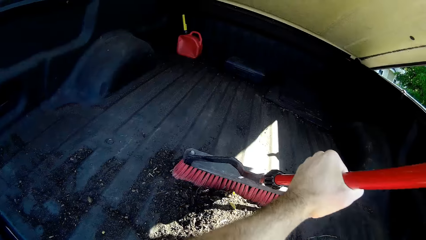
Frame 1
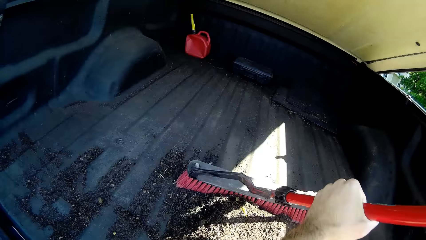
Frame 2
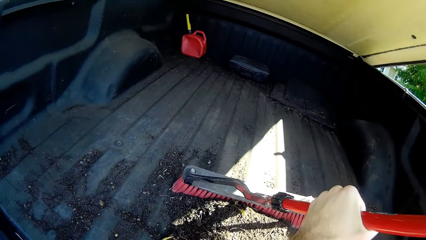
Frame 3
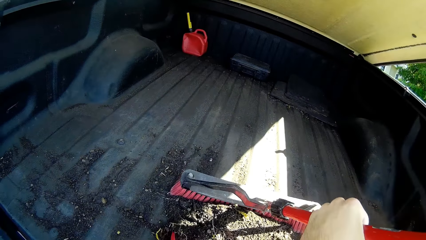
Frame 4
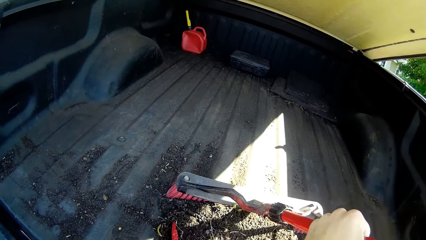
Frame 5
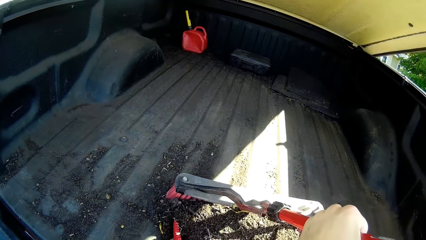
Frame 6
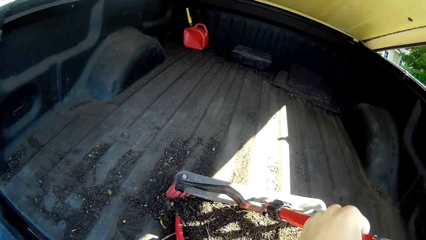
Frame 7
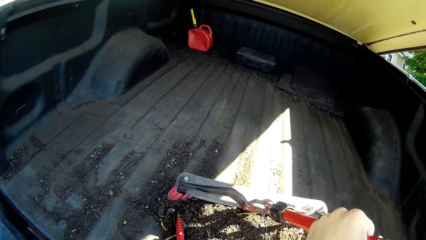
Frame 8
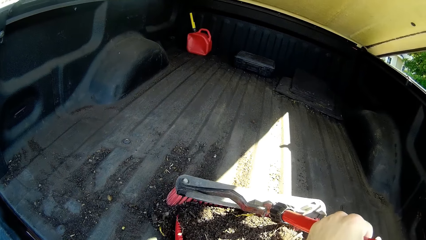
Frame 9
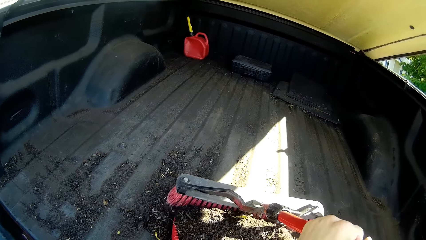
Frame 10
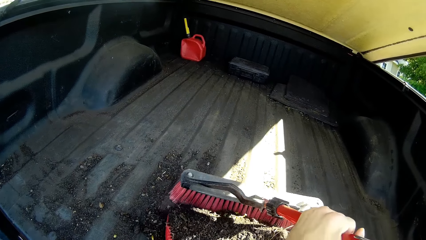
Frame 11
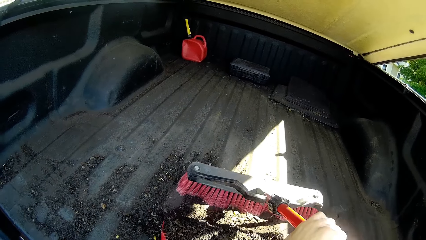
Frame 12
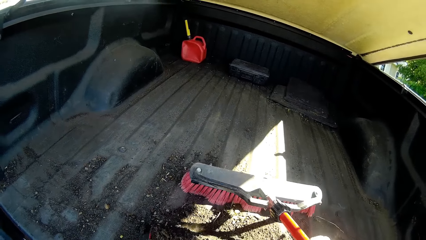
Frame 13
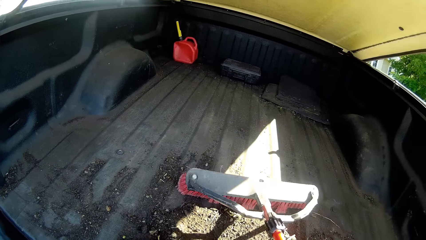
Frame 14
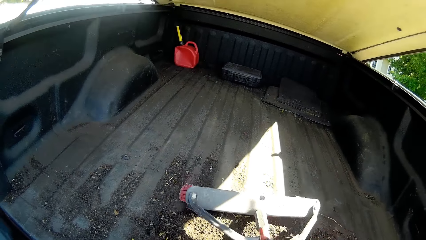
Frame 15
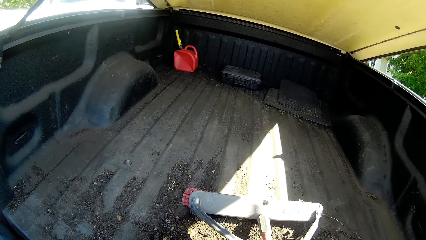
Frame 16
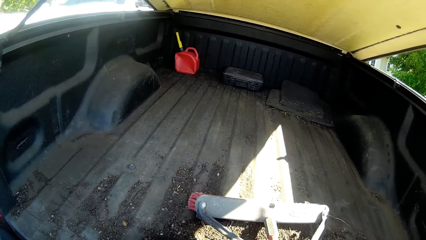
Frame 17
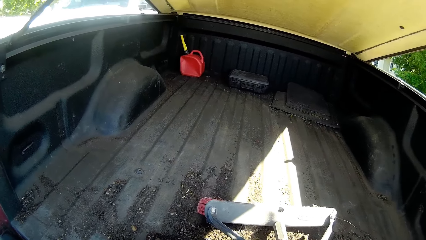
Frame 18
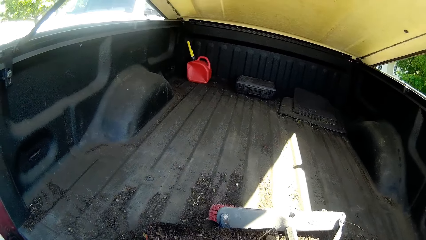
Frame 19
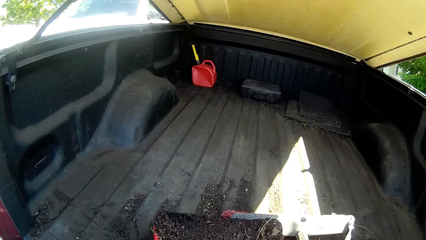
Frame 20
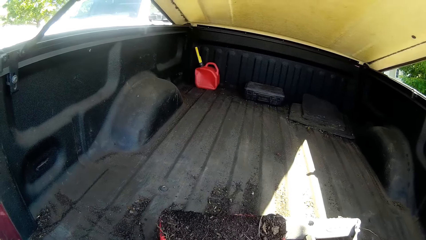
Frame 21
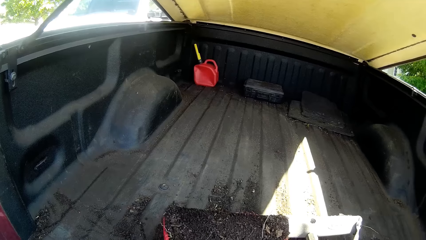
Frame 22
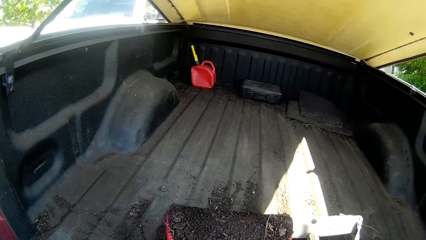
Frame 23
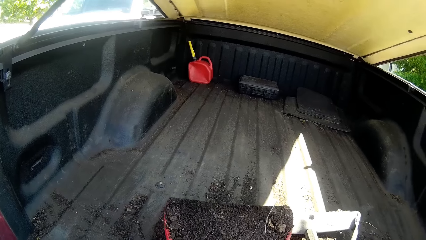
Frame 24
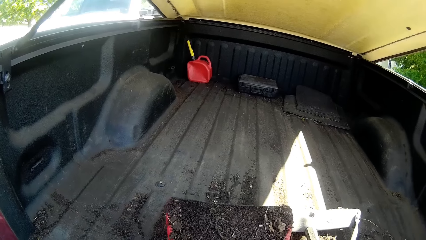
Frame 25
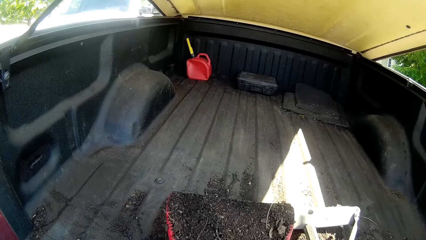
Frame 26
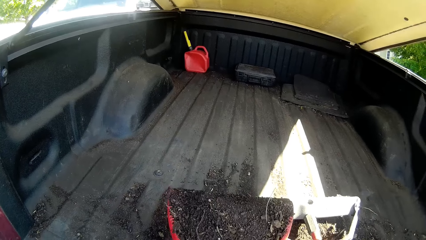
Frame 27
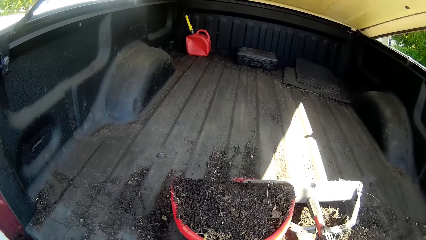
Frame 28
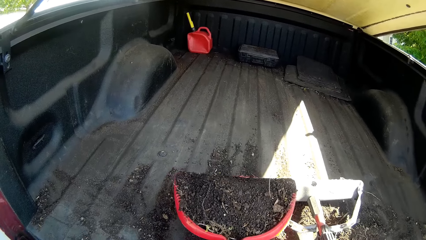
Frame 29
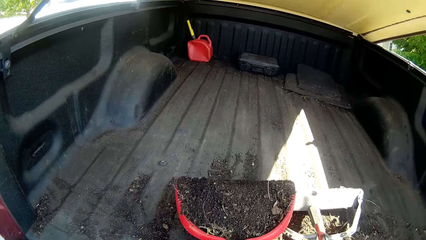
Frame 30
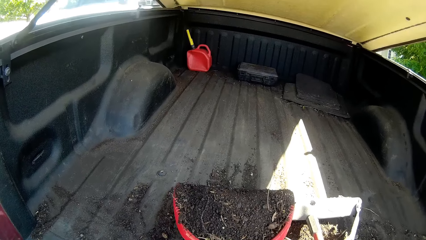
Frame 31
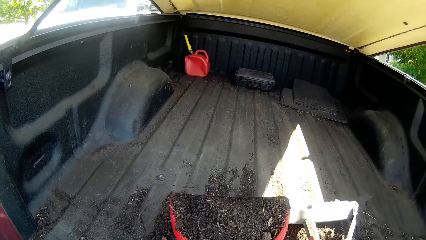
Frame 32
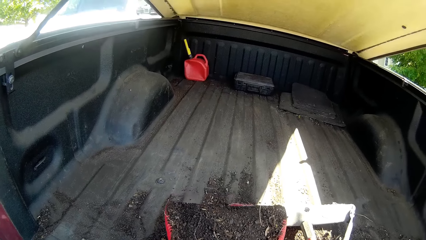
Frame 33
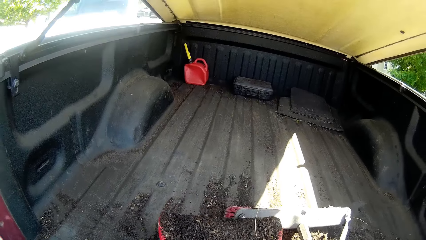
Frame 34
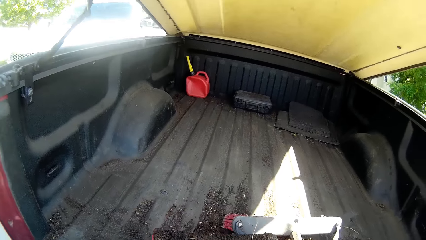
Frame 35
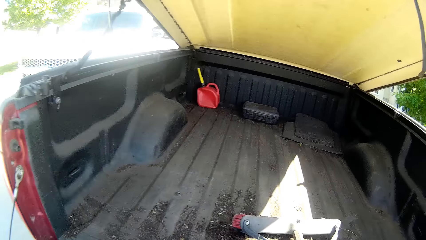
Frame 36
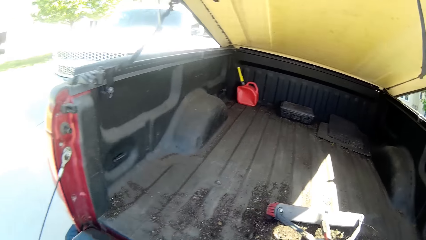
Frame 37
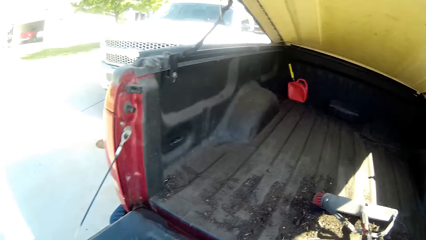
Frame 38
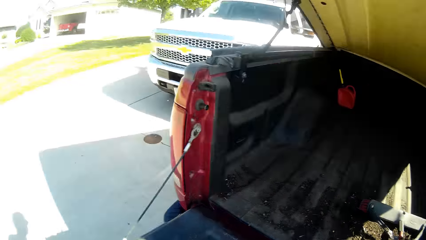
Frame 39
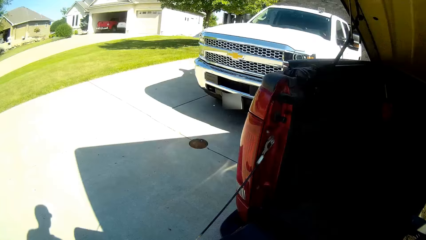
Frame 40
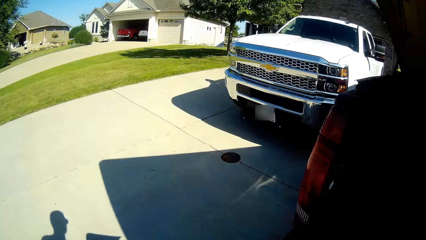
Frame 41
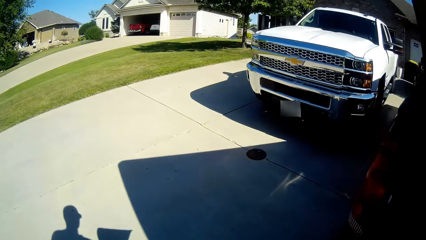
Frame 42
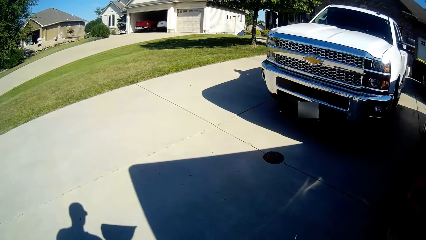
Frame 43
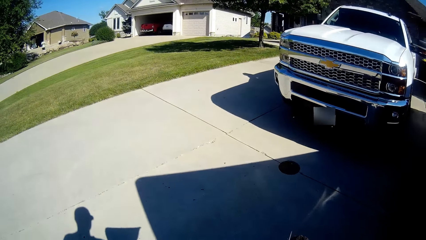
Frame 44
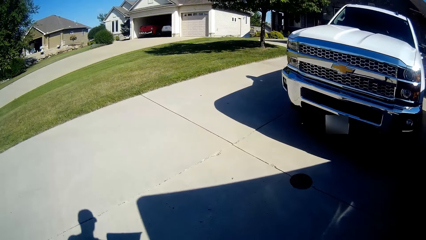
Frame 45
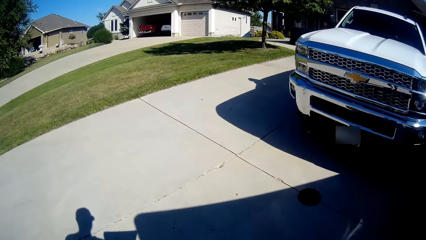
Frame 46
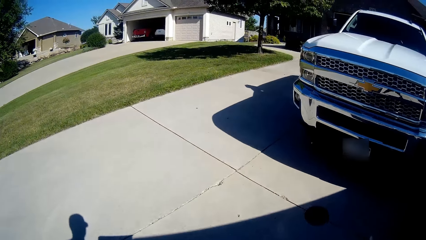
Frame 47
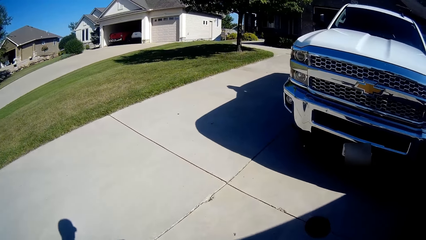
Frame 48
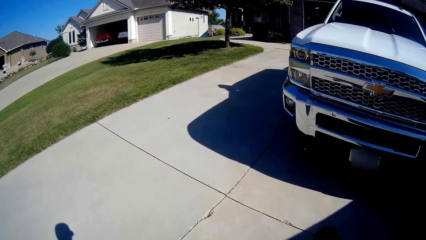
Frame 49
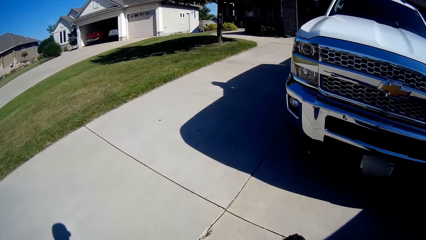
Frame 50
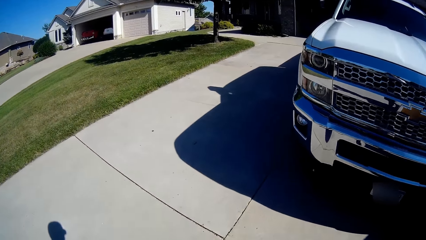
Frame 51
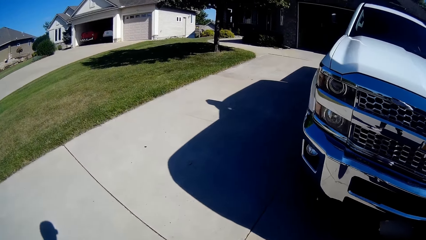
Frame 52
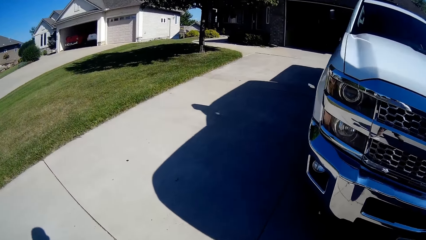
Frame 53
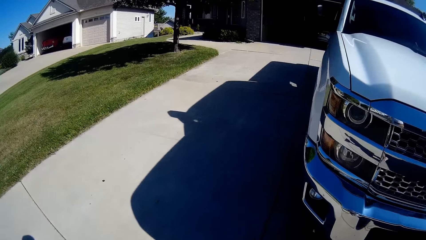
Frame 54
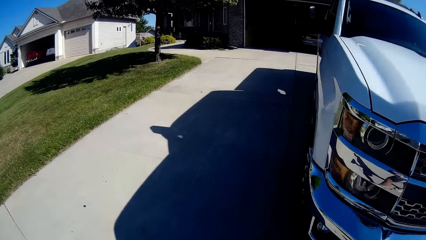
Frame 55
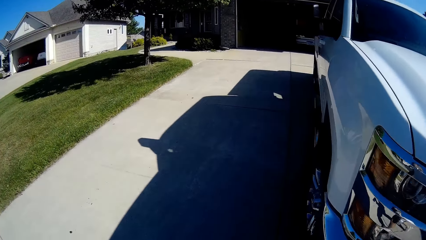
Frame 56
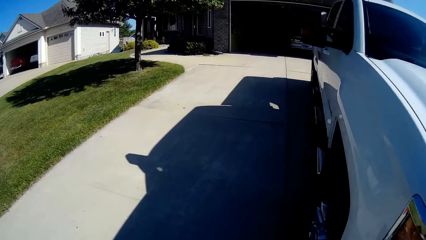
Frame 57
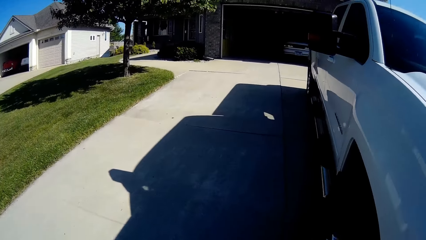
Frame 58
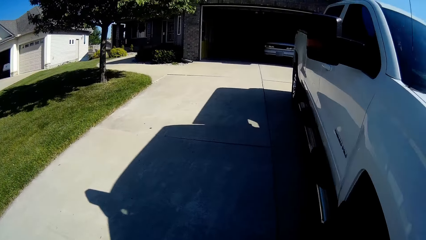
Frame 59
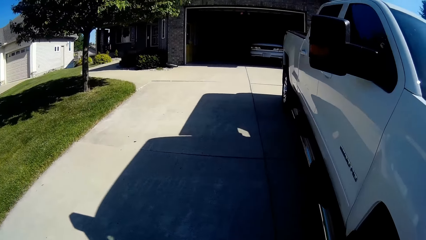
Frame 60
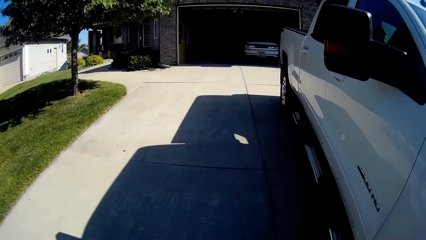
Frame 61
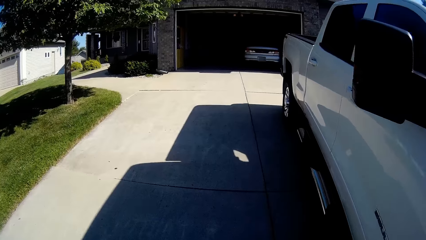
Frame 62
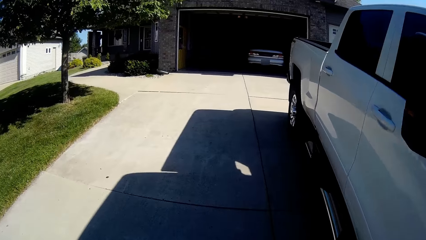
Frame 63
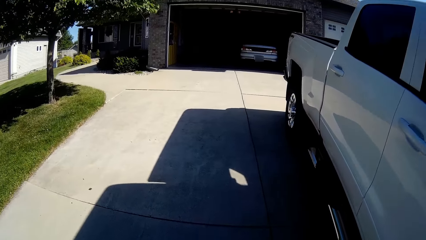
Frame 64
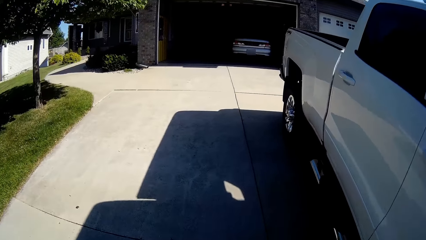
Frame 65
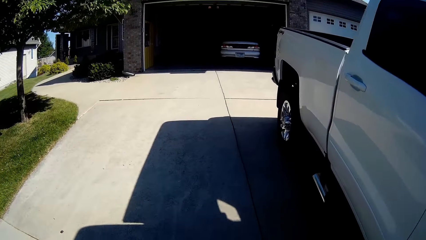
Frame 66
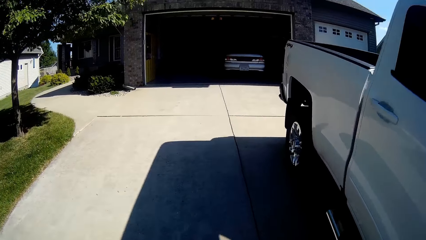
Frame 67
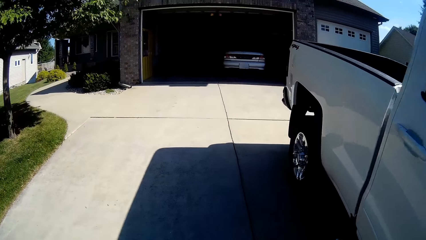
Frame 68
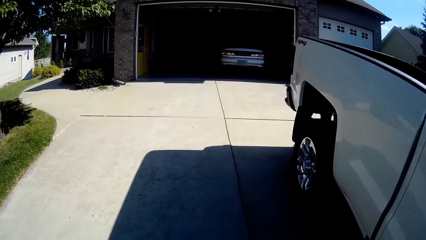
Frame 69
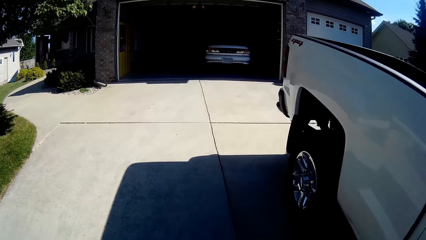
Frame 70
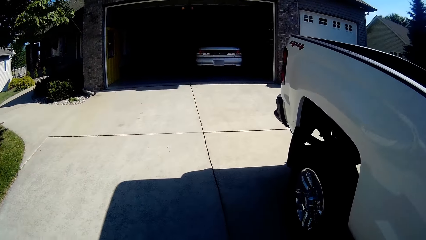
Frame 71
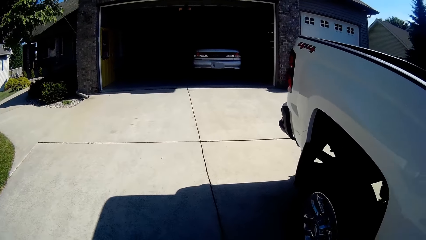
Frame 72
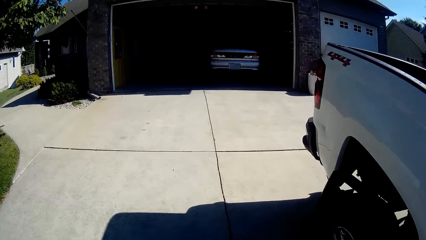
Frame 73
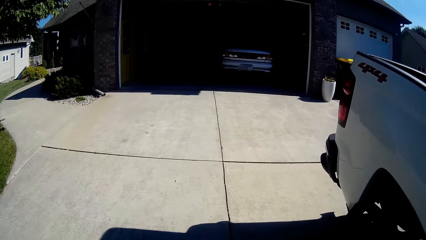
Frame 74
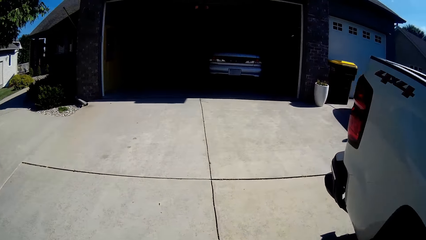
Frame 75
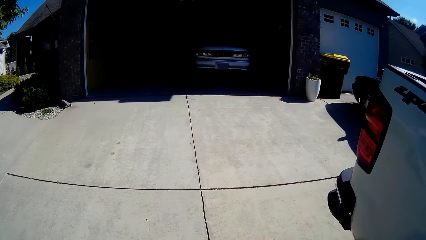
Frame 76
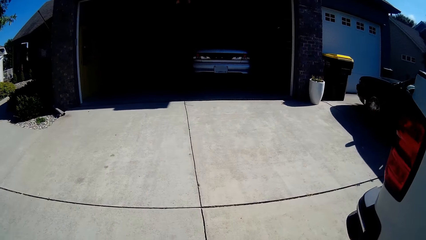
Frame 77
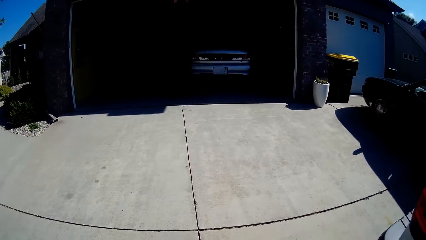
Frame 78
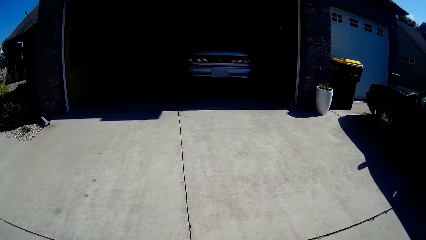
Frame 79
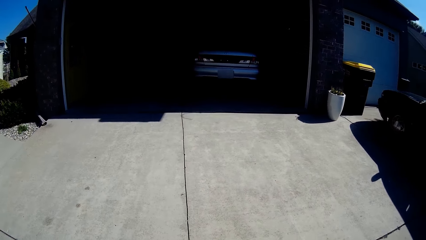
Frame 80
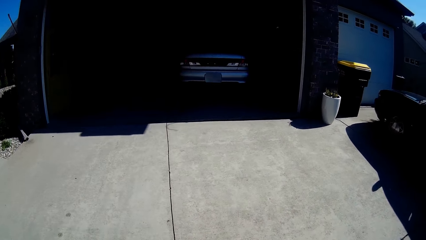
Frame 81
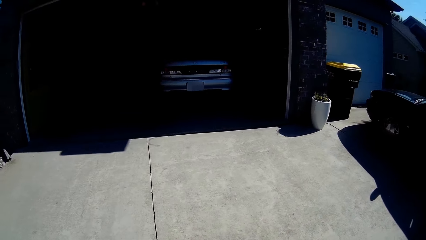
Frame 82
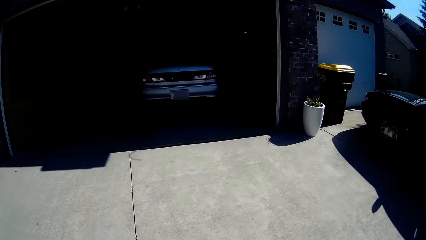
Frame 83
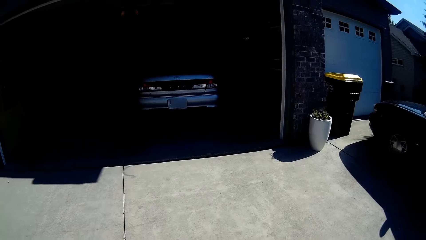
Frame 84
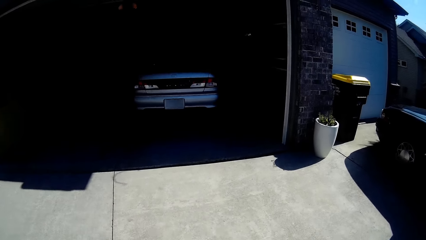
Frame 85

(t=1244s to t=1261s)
The camera wearer puts down the broom. They walk back to the garage with the soil, on the driveway.
